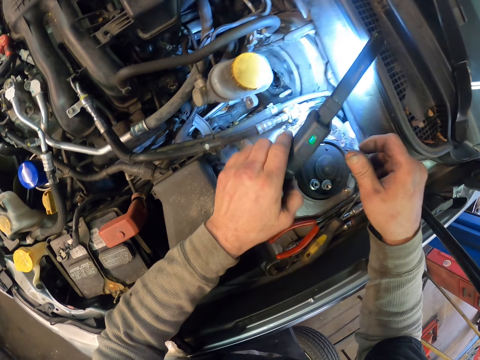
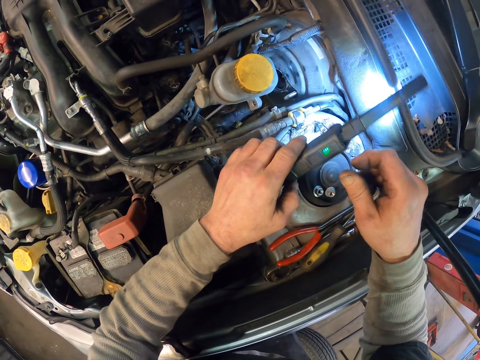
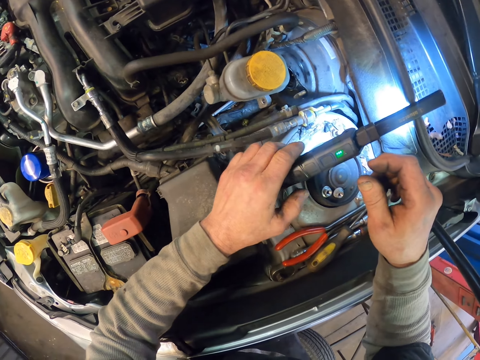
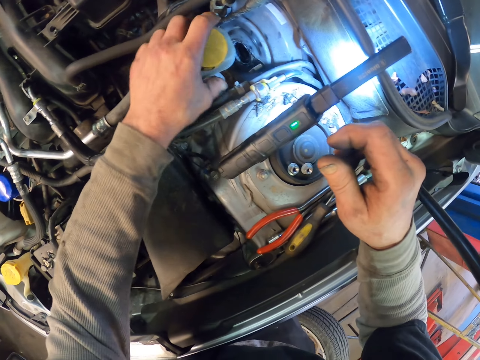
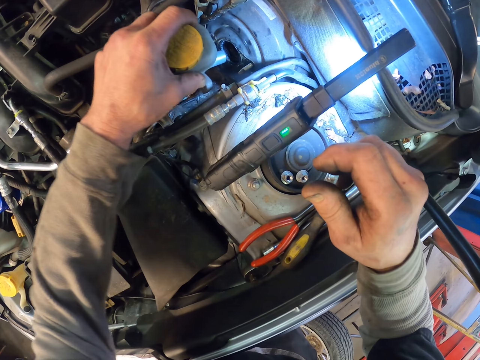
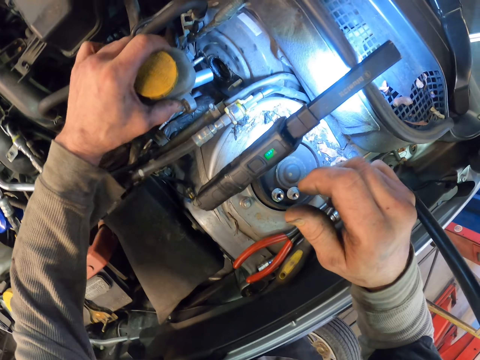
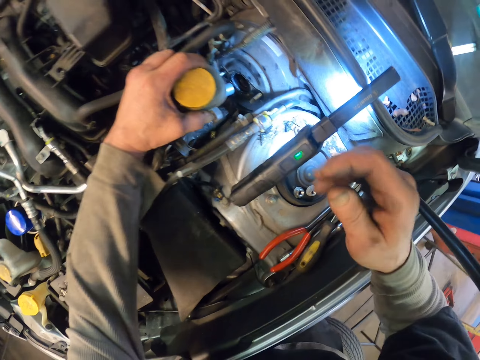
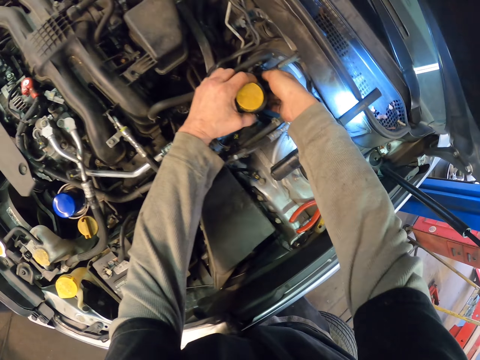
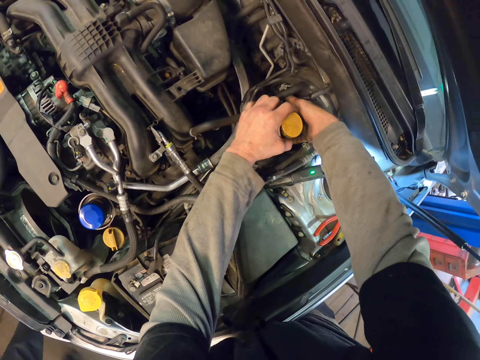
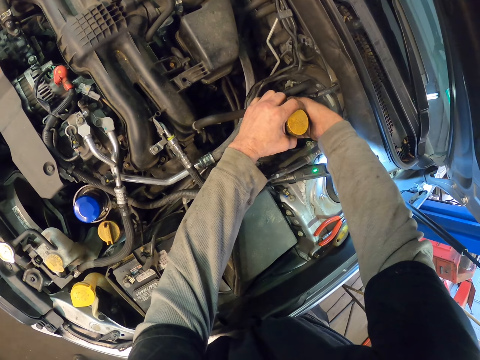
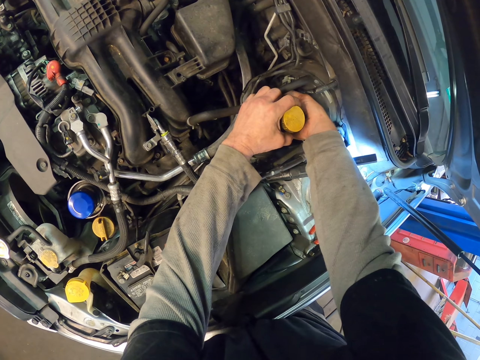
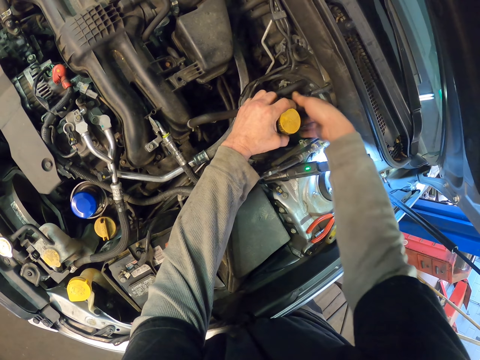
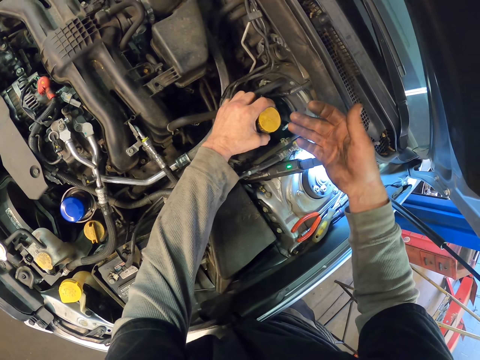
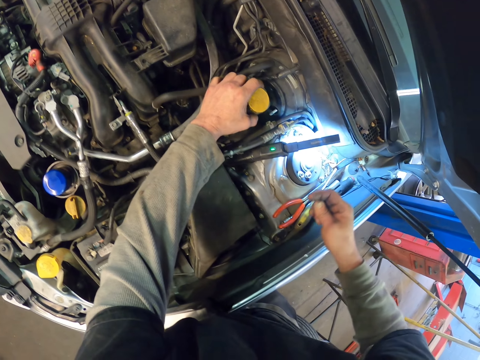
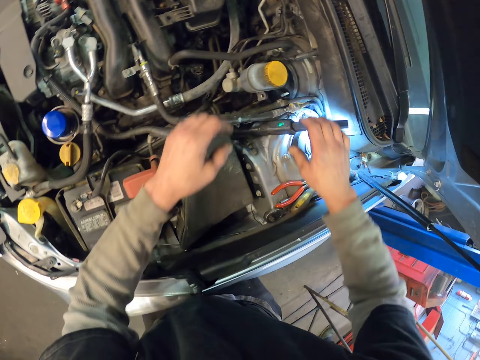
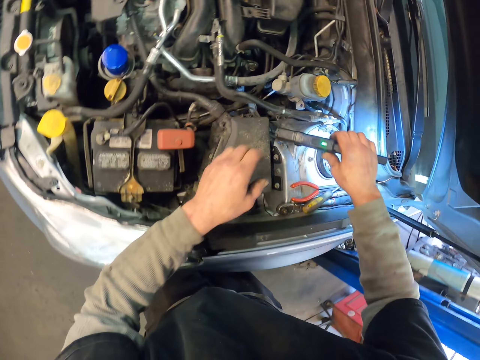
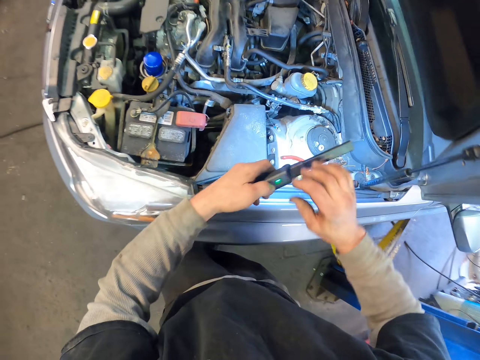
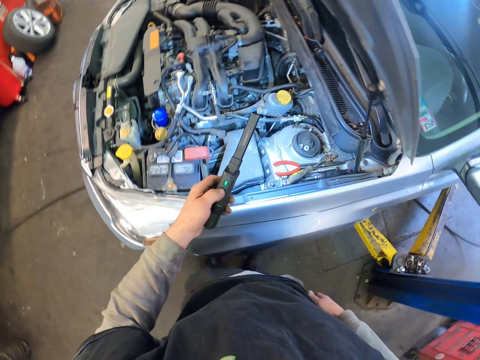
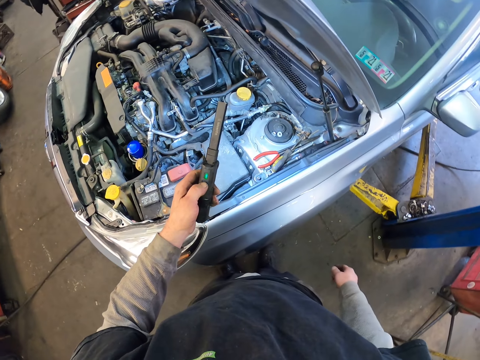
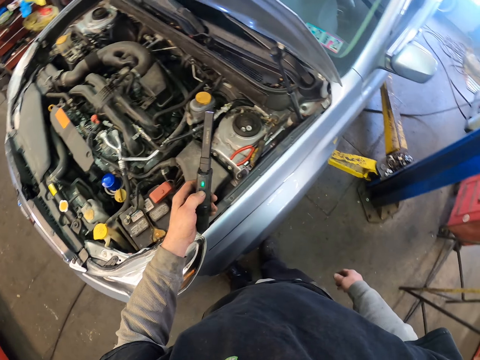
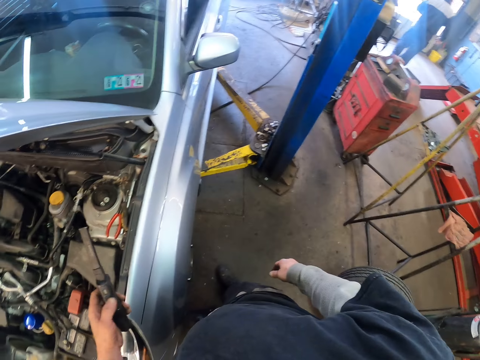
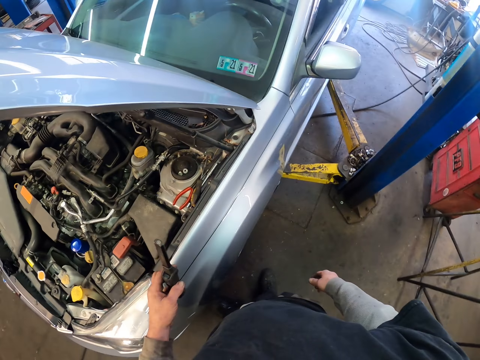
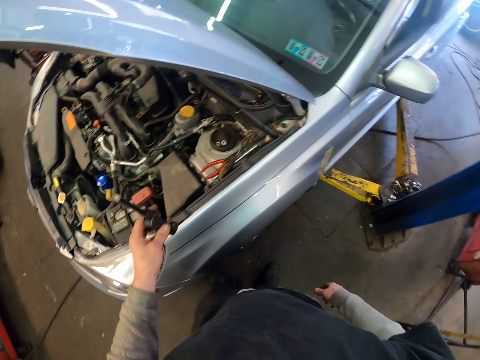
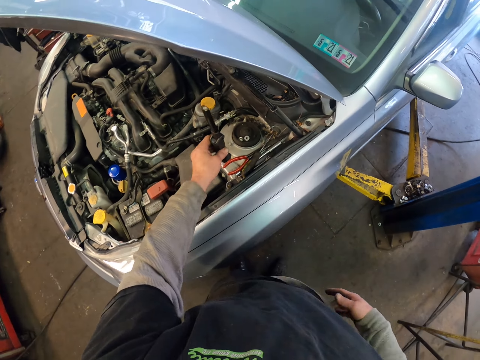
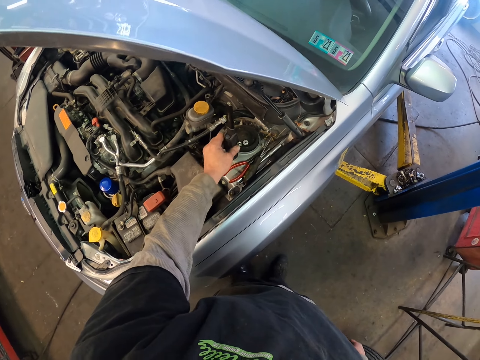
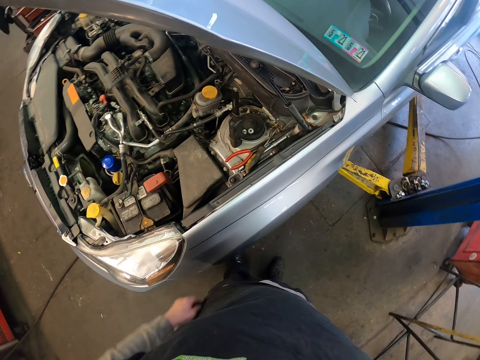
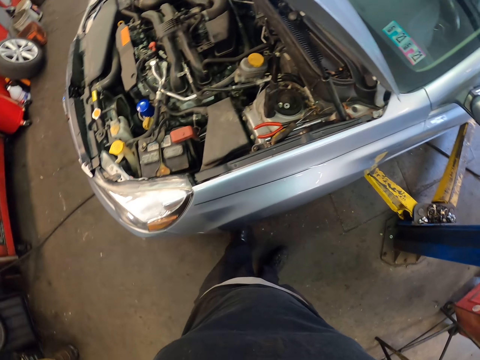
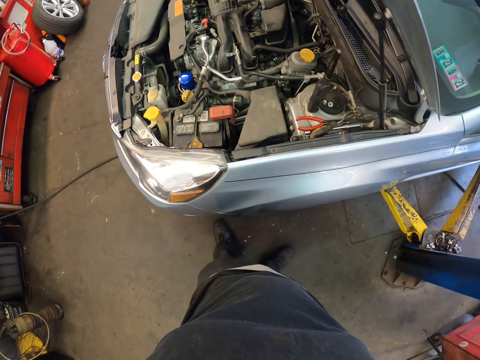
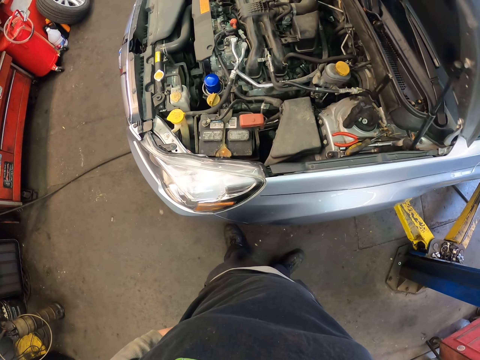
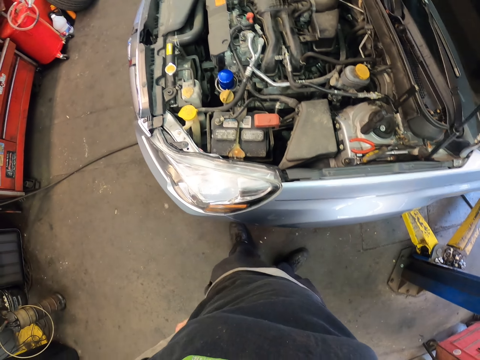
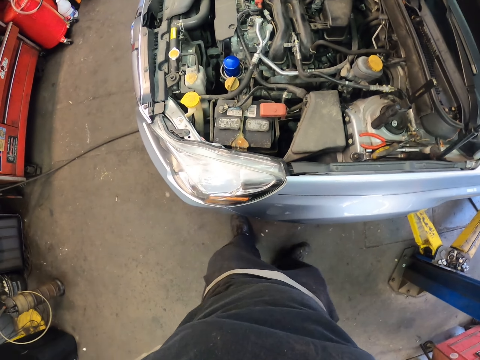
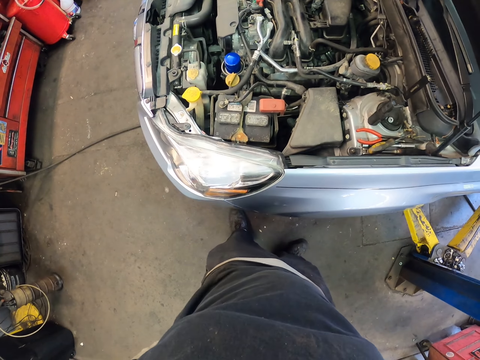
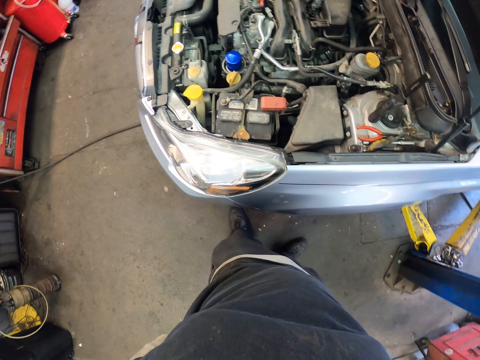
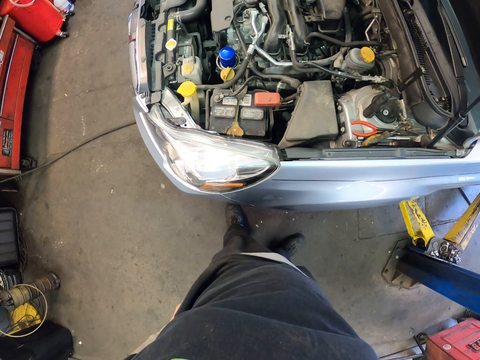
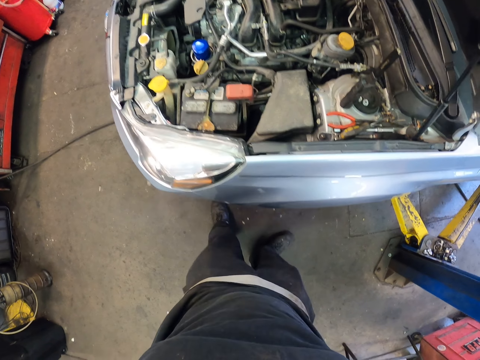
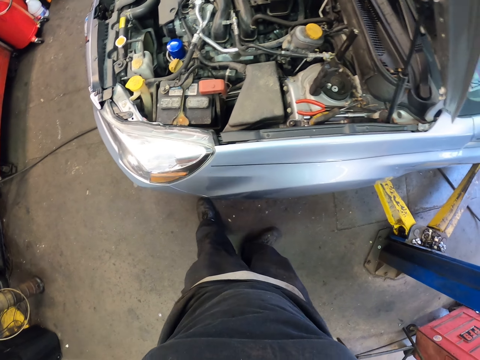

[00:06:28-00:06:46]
The camera wearer places a torch on the bonnet. He lifts the brake fluid. He dips his hand in the brake fluid. He looks at his finger. He picks up the torch. He switches off the torch. He places the torch on the bonnet. He wipes his hands on his clothes.

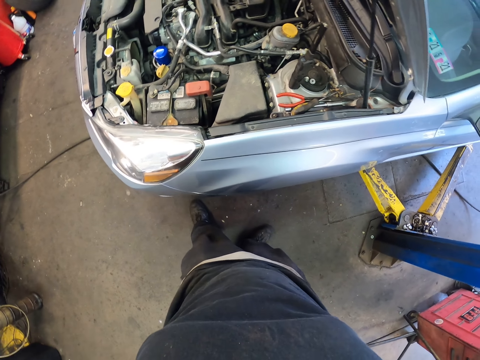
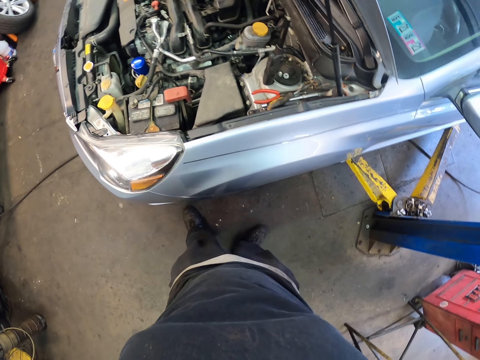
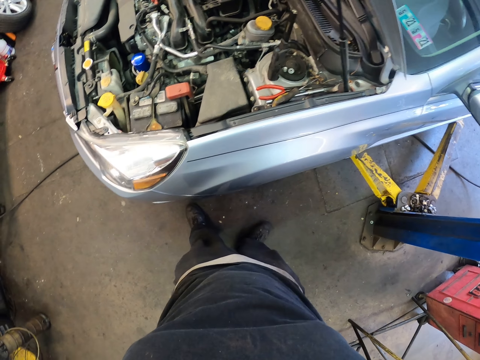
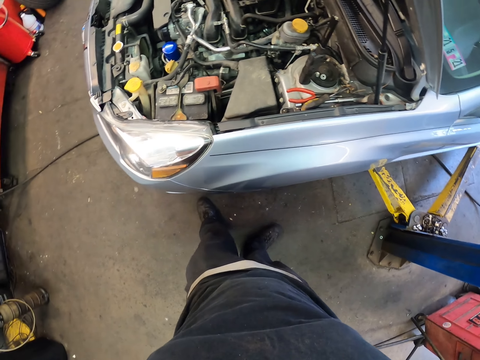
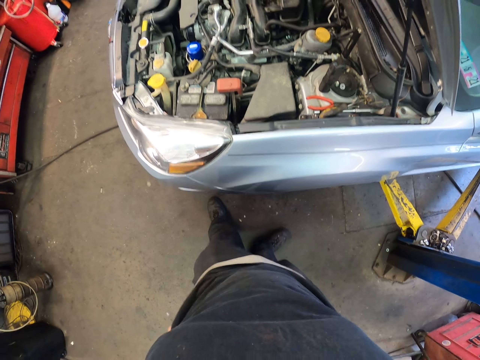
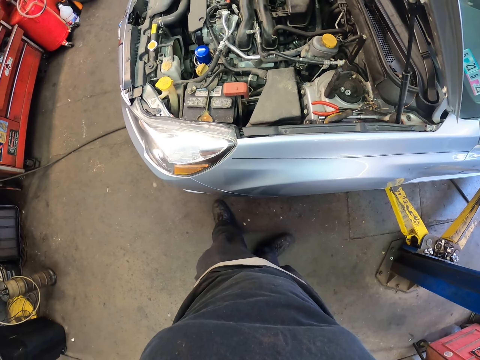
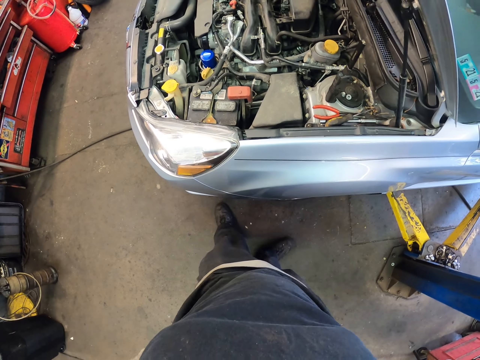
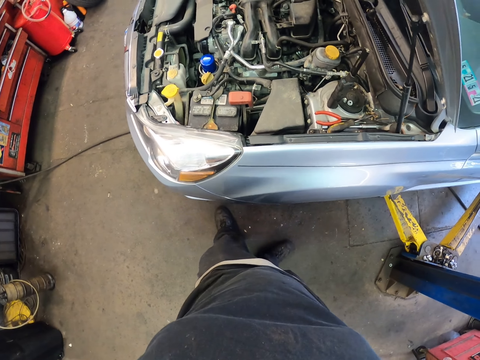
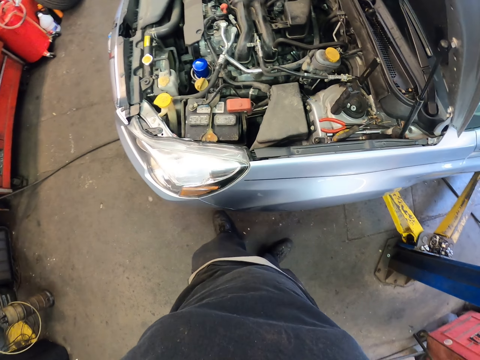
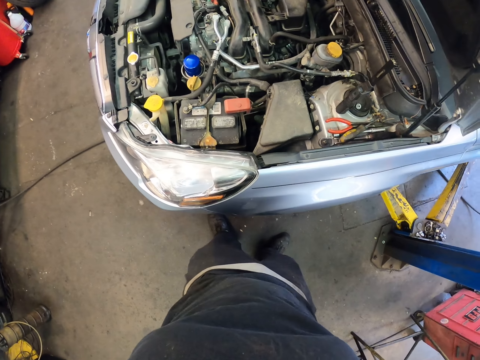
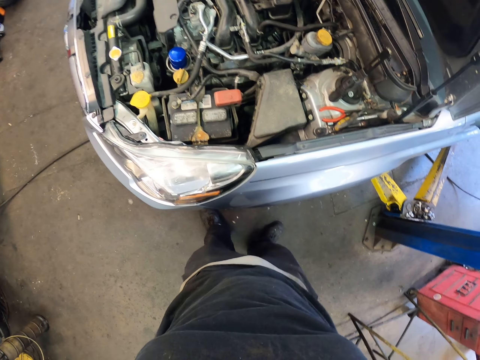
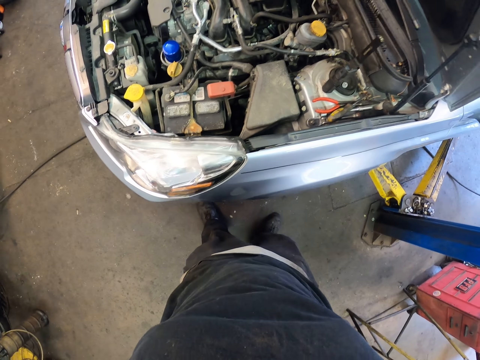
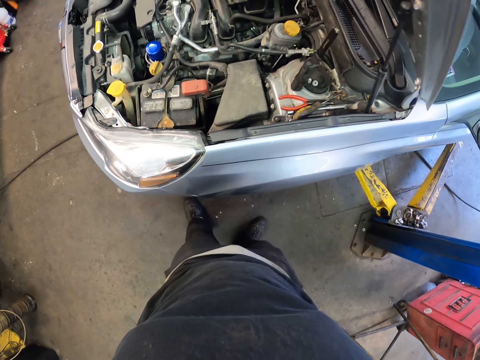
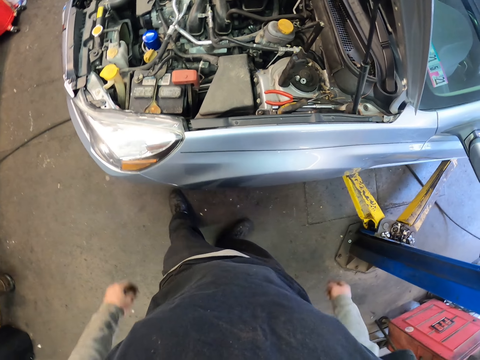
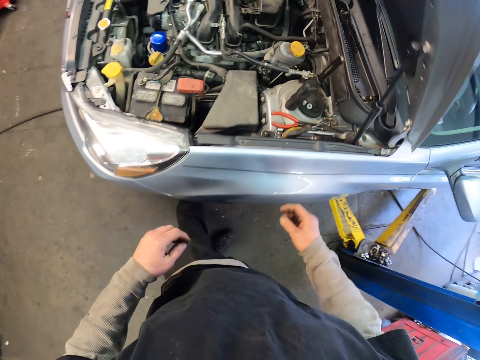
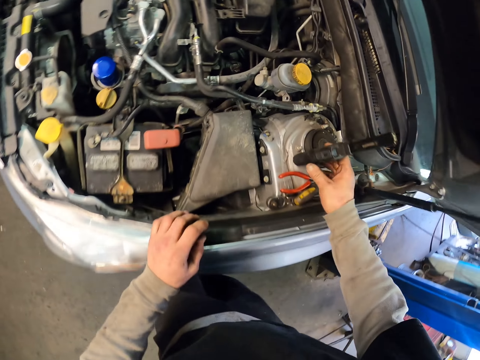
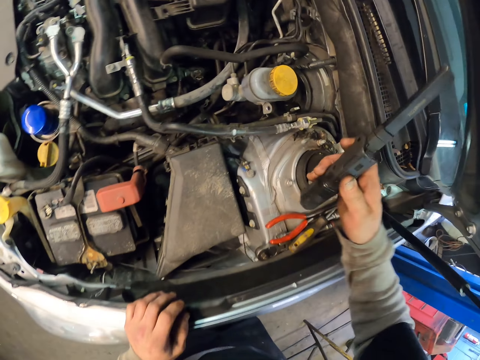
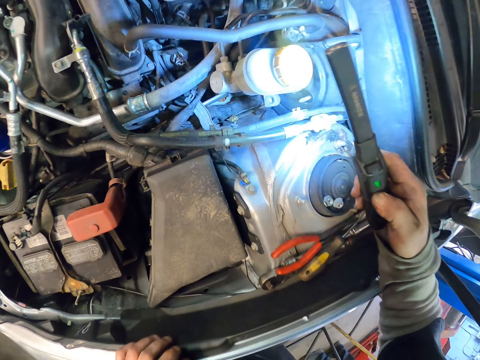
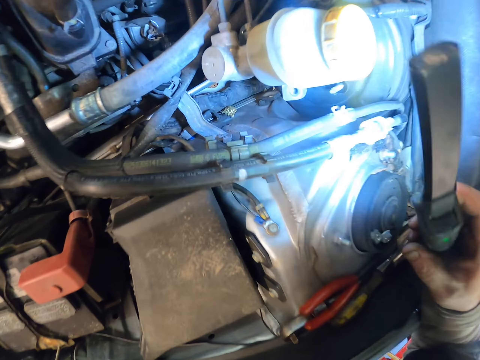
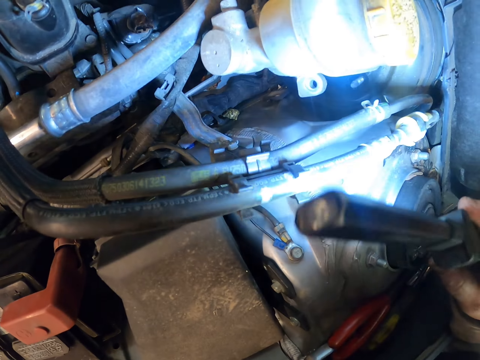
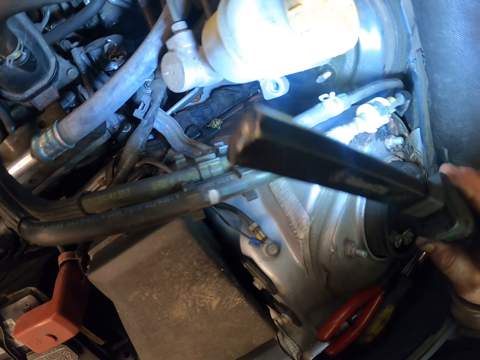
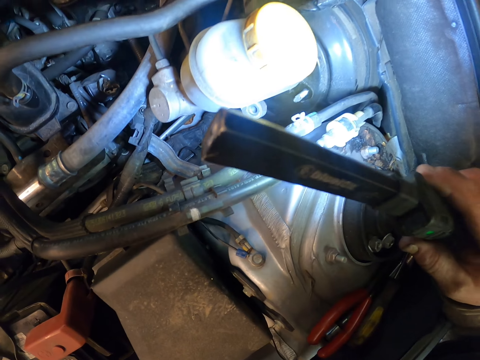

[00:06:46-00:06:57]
The camera wearer picks up a torch. They switch on the torch.
